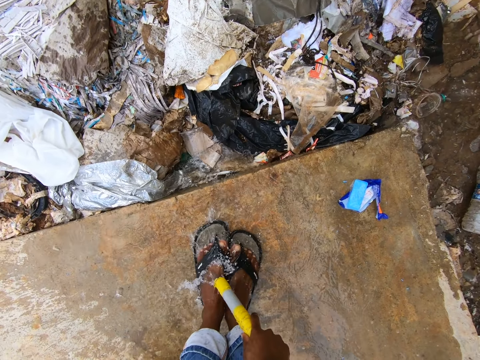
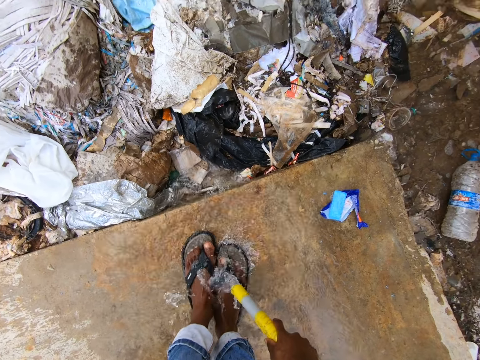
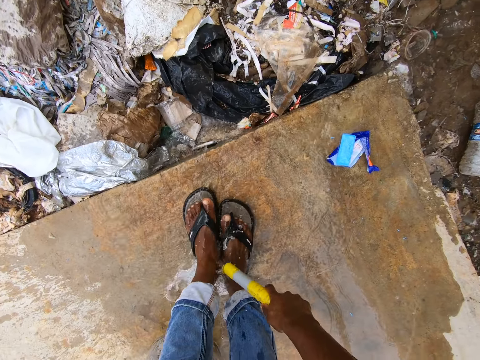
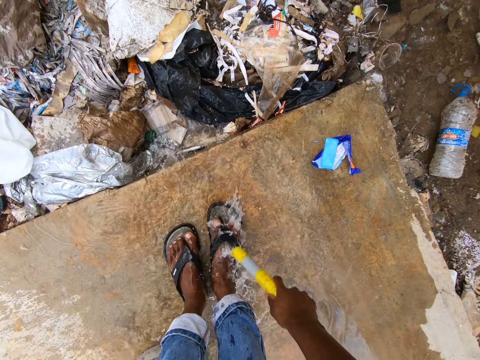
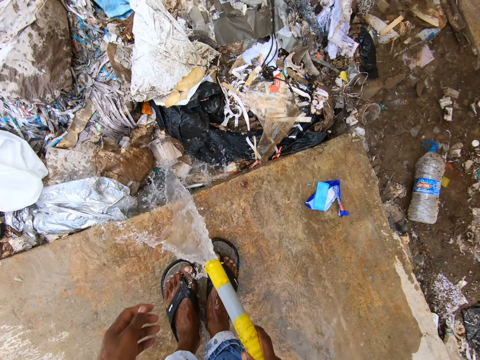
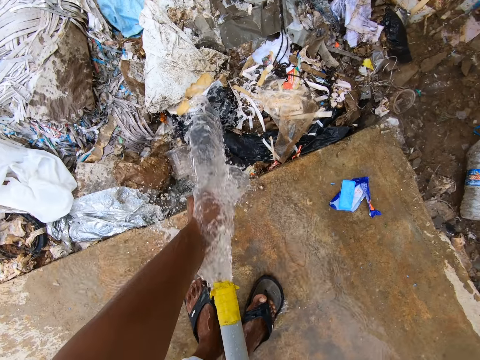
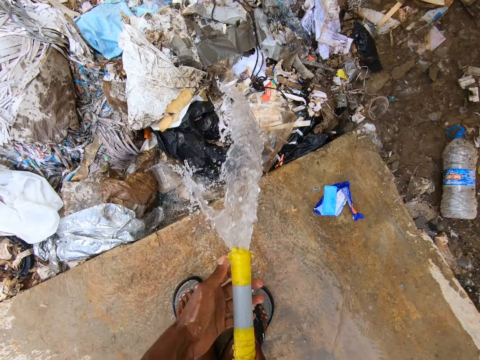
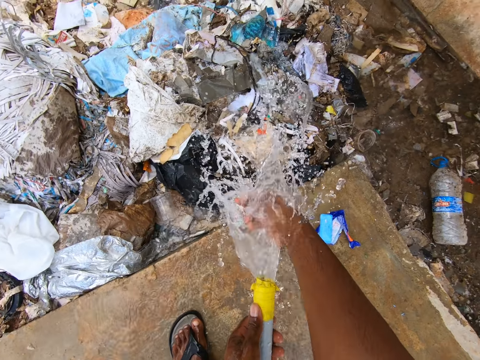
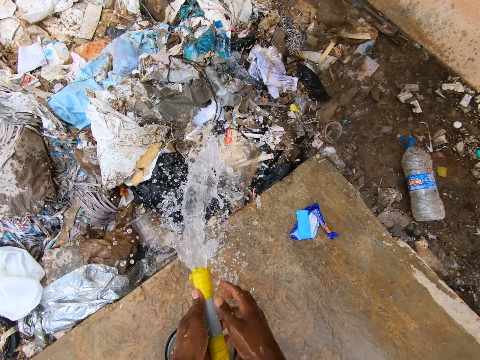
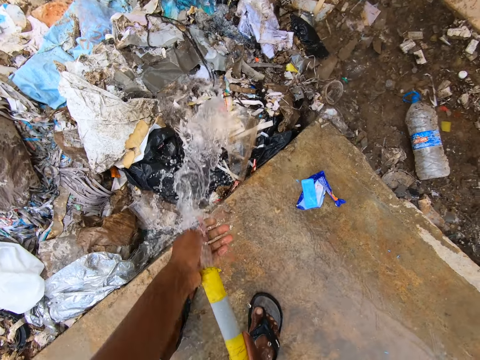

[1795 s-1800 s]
The camera wearer pours running water on his left leg. He pours running water on his right leg. He pours running water on his left leg. He pours running water on his right leg. He rinses his left hand with running water. He holds the water pipe with the left hand. He rinses his right hand with running water. He holds the water pipe with the right hand. He rinses his left hand with running water.
